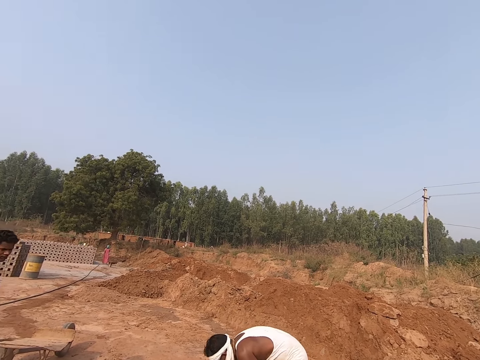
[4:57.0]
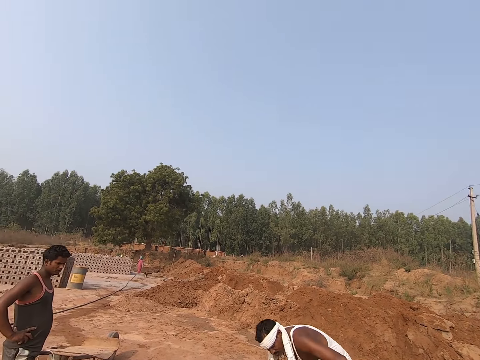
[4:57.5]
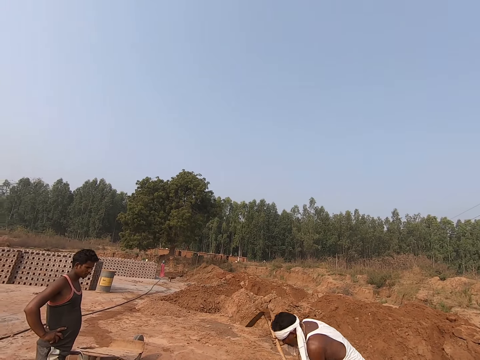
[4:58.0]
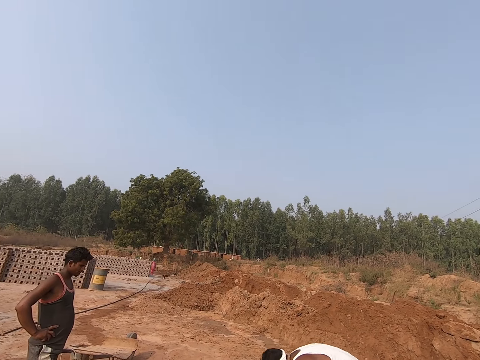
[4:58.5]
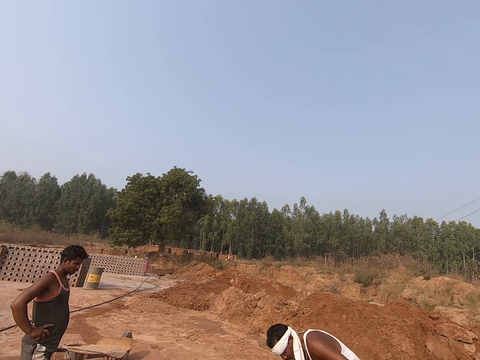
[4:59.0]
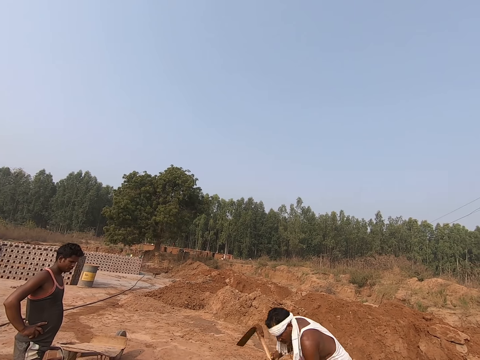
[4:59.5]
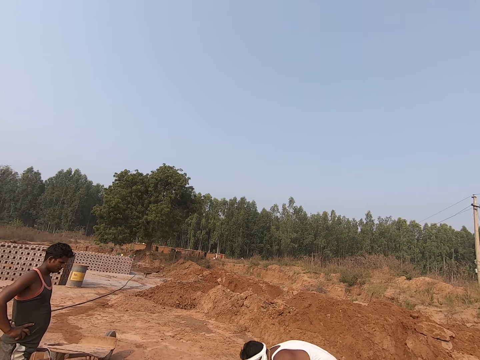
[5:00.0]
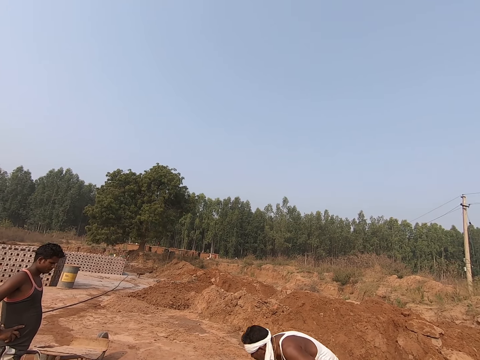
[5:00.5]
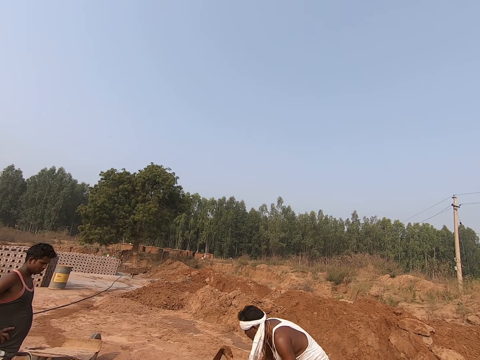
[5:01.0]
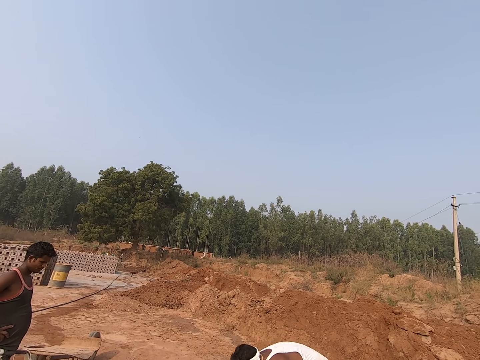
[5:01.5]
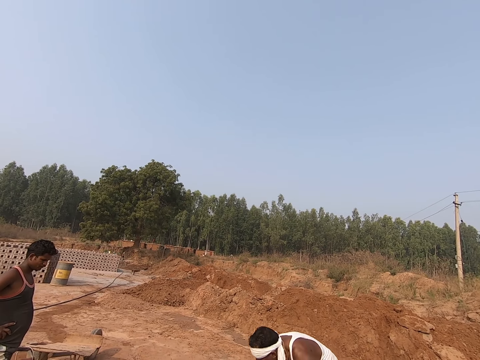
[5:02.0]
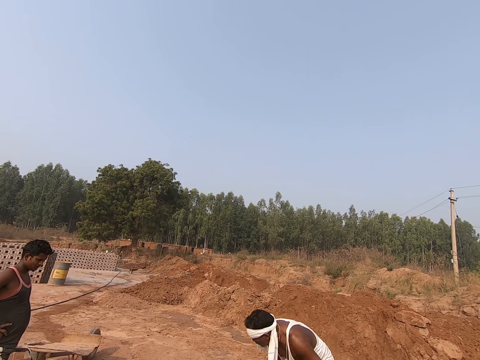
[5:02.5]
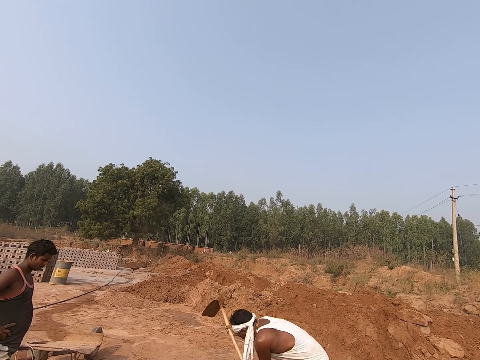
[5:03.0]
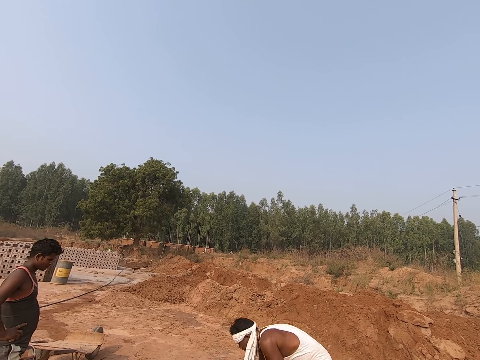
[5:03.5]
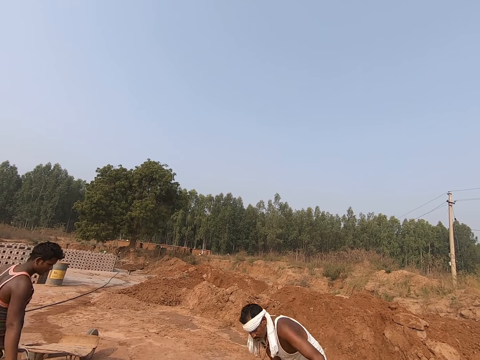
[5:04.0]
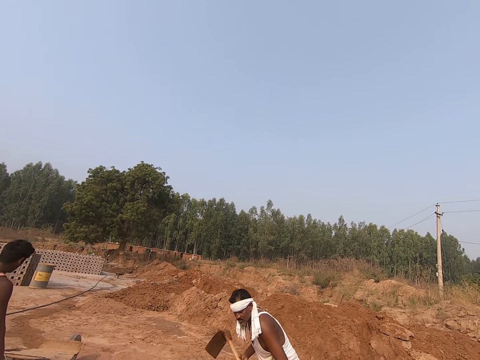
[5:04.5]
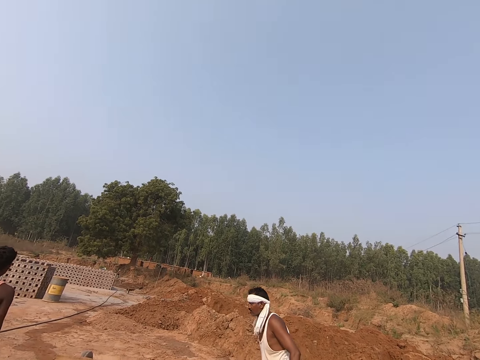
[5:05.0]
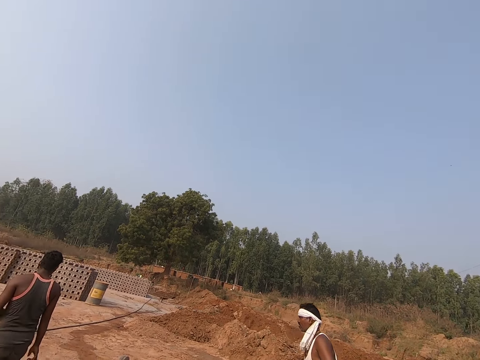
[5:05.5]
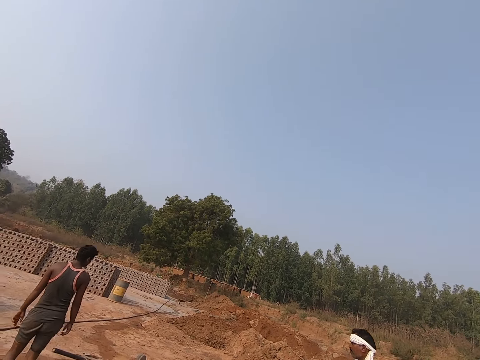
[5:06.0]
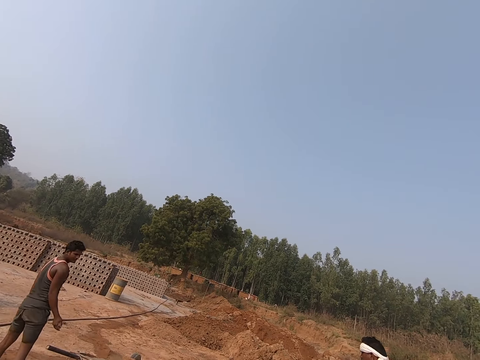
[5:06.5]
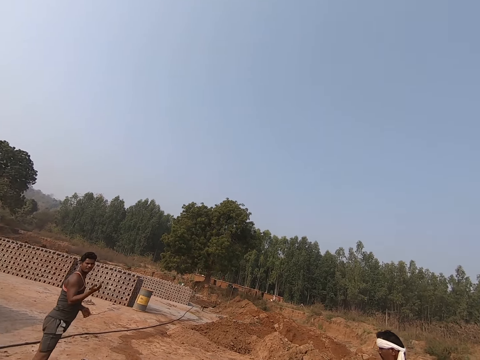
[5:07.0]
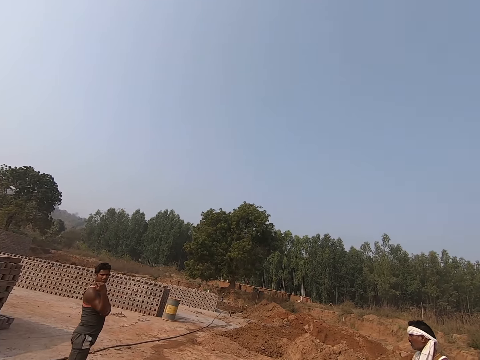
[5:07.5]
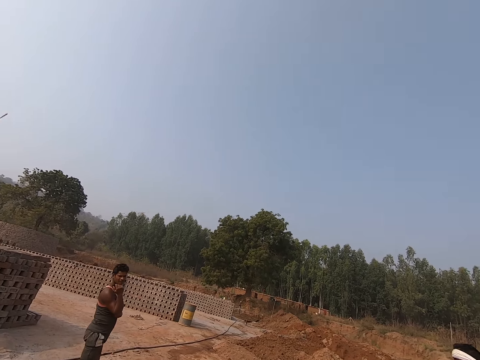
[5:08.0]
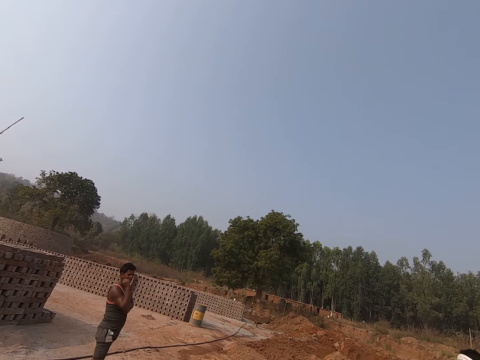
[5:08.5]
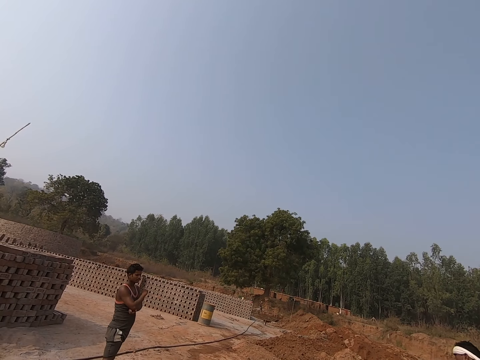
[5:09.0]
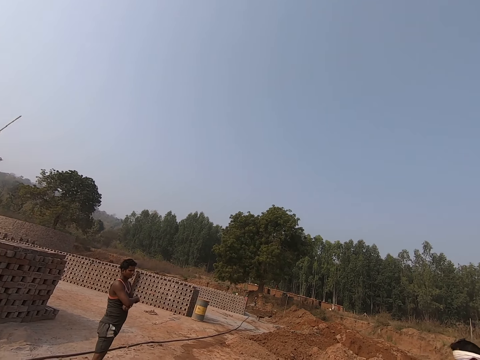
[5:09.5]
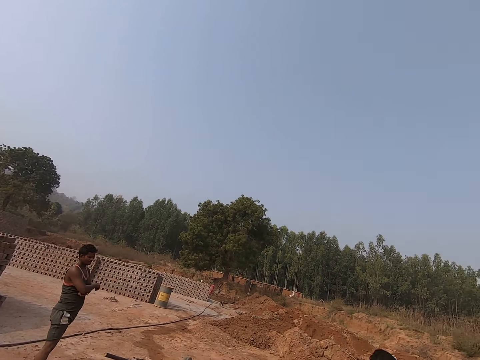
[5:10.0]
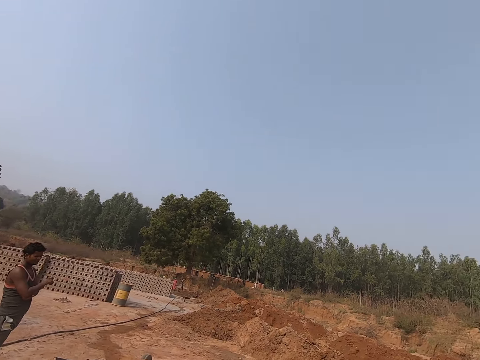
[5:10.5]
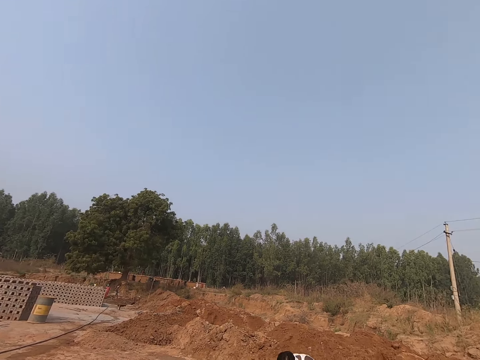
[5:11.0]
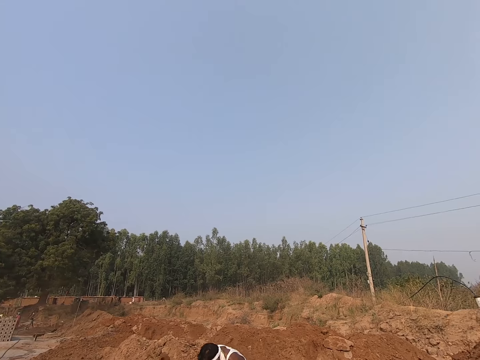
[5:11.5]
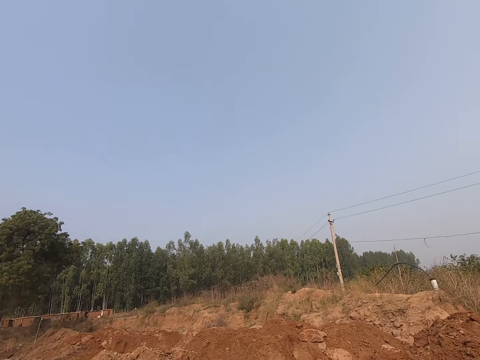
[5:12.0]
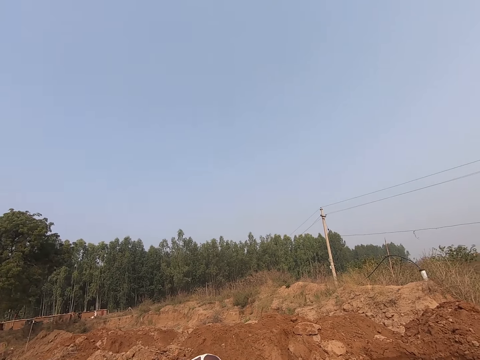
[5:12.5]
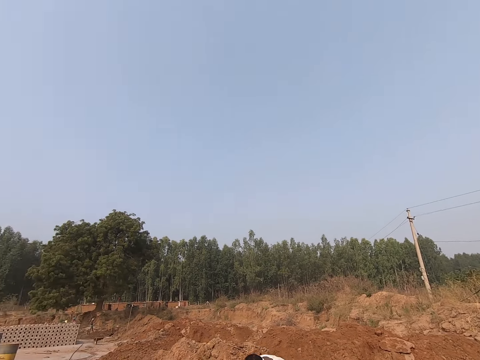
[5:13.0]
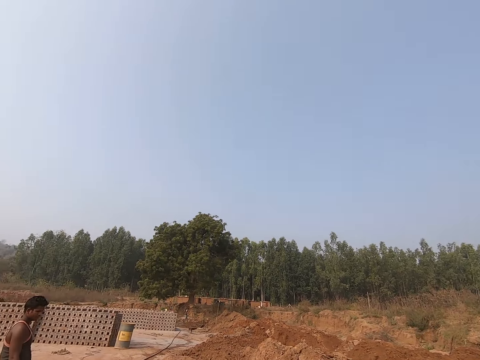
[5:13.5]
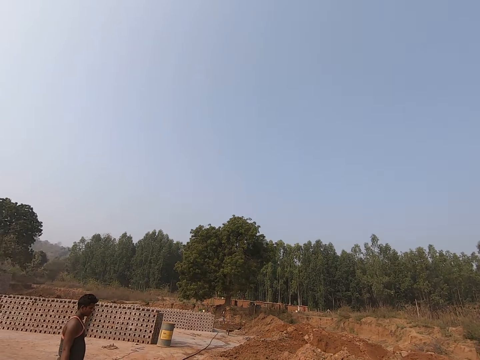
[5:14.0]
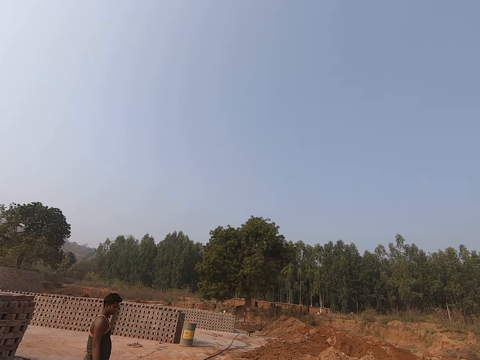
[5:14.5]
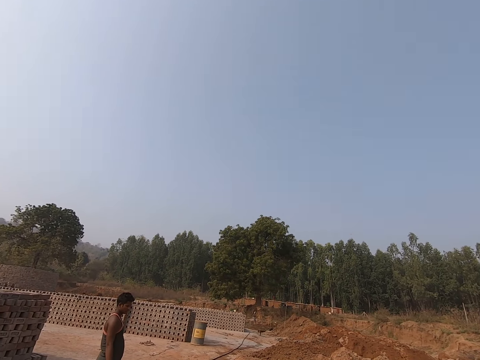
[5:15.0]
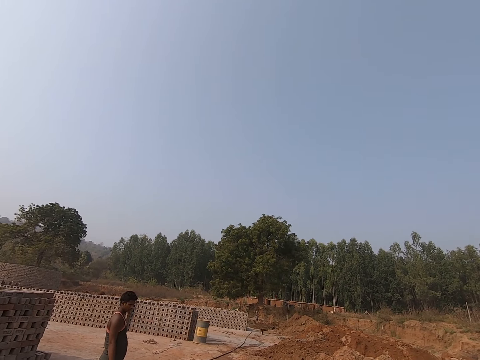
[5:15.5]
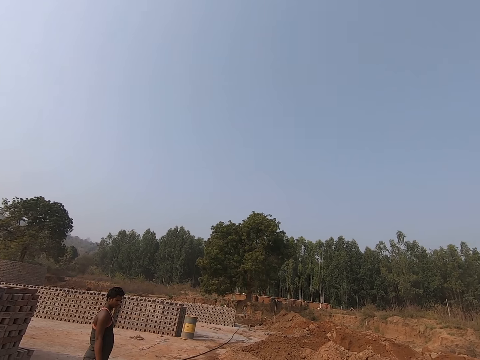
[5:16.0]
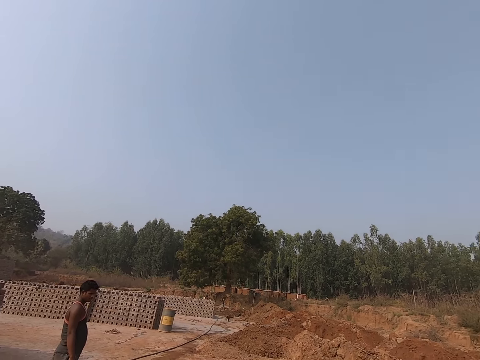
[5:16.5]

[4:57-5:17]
The camera wearer stares at a man. Another man digs mud. The camera wearer looks around the construction site. The first man digs the mud. The camera wearer looks around. They stare at a third man. They look around.

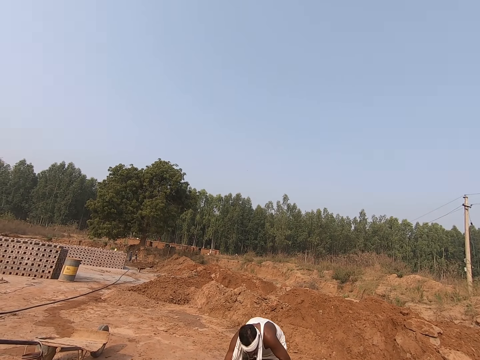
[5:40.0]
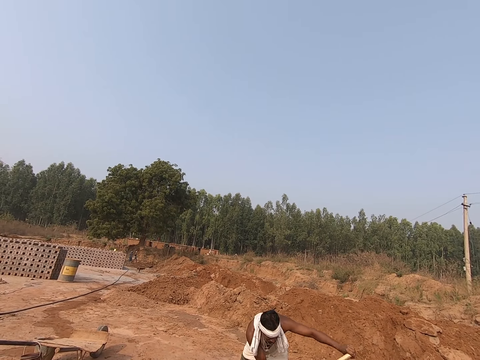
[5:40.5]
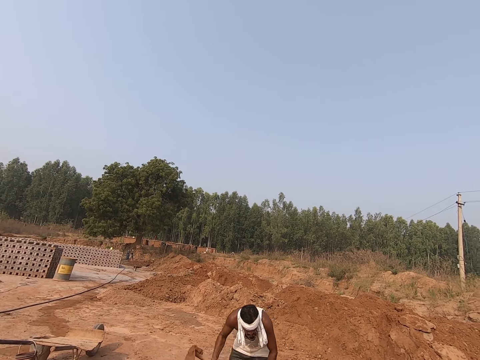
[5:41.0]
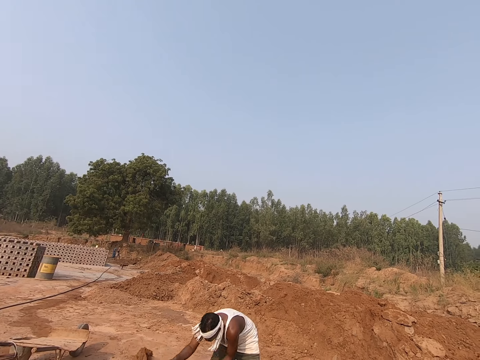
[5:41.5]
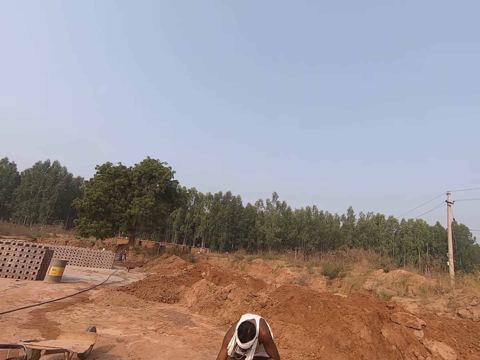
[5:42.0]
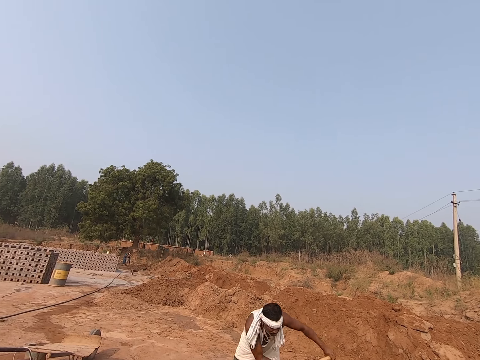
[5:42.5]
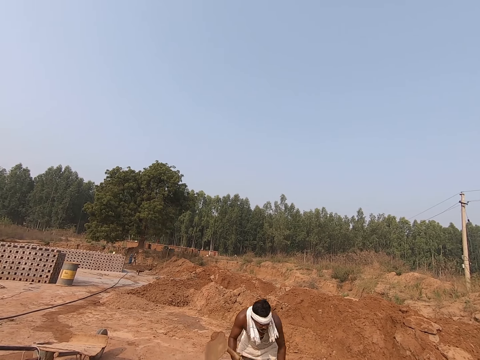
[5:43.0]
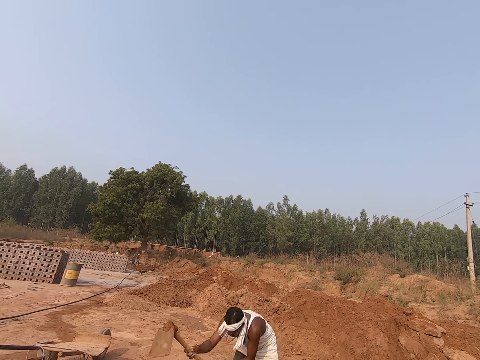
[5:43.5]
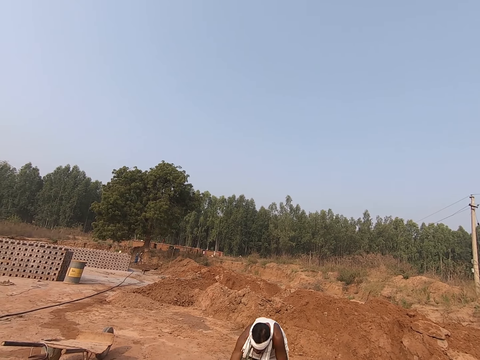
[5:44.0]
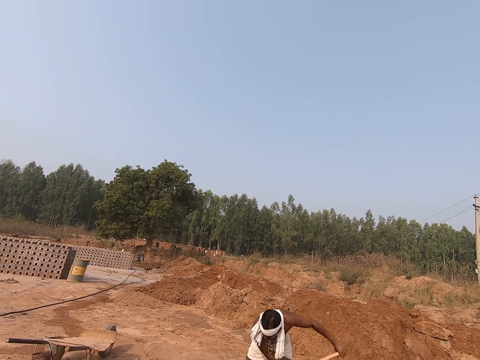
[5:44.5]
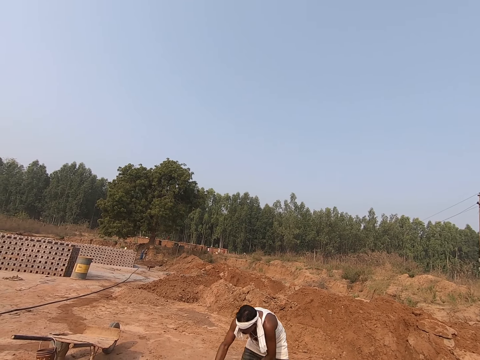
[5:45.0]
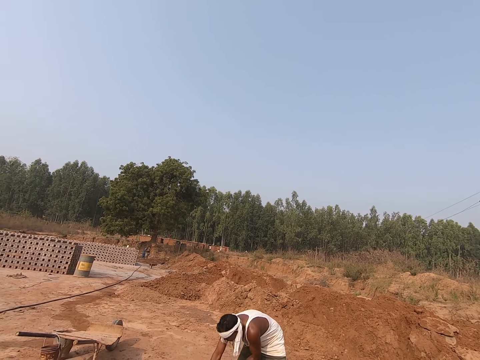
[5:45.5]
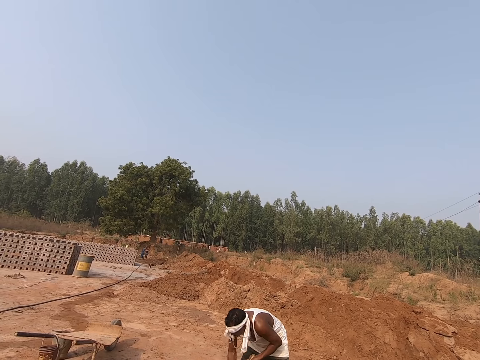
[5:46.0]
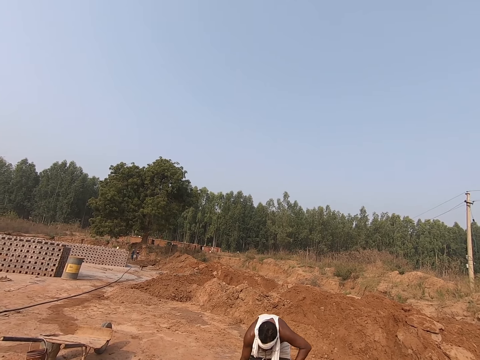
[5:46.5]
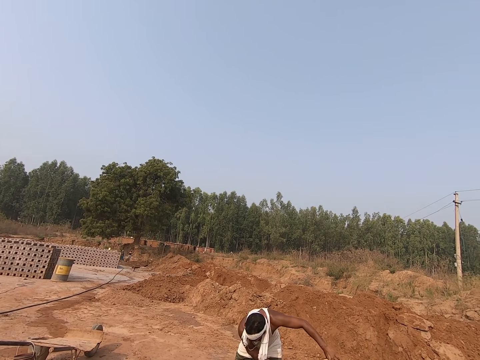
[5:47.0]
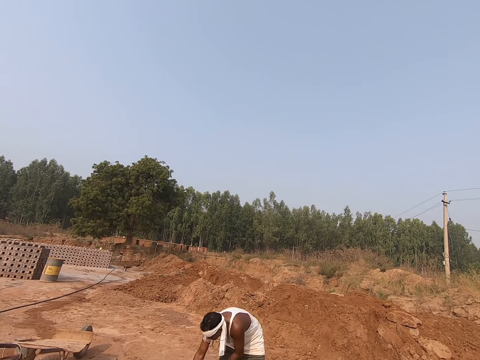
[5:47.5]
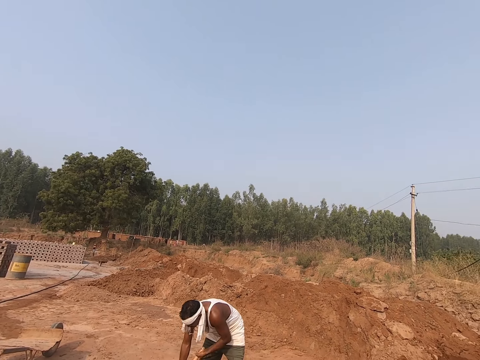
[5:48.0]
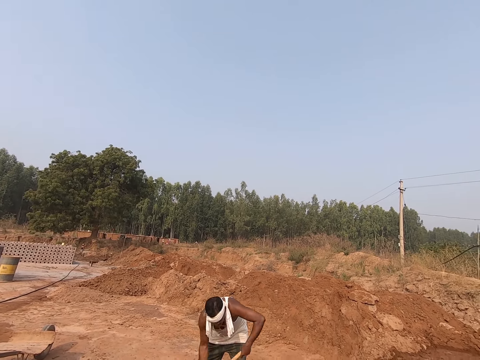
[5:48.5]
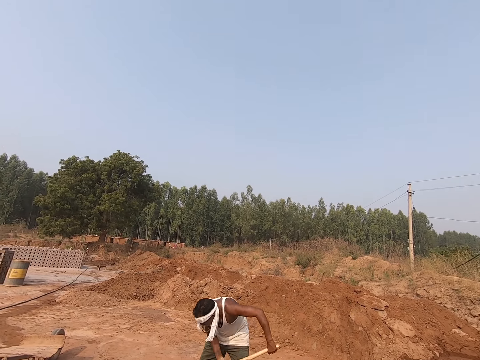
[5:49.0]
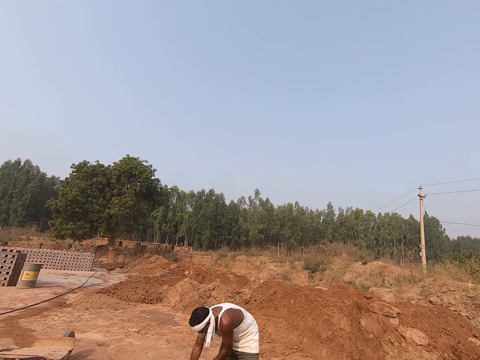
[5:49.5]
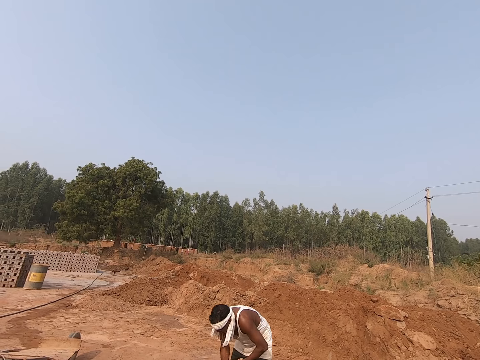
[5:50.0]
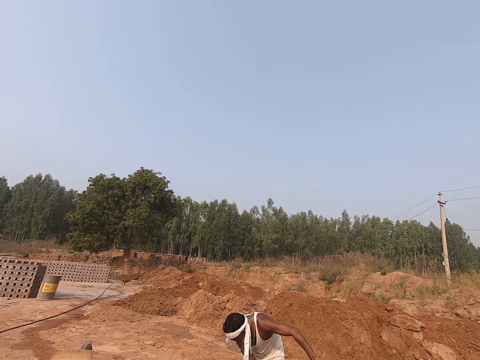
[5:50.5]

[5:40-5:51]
The camera wearer stares at a man. The man mixes the mud.
